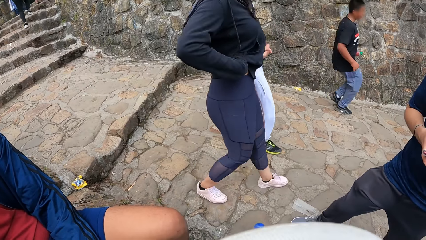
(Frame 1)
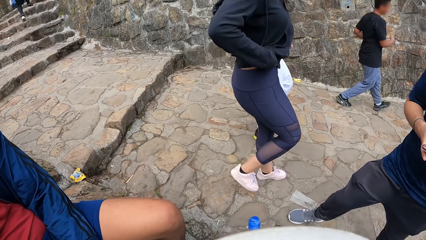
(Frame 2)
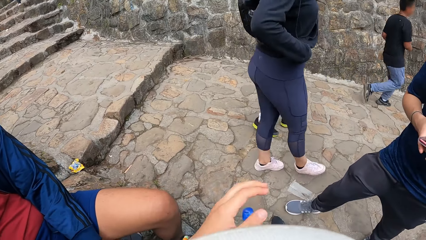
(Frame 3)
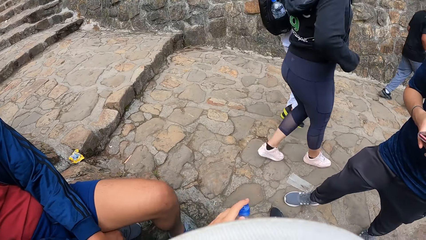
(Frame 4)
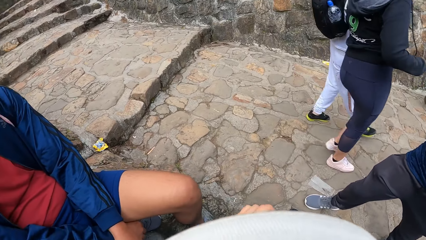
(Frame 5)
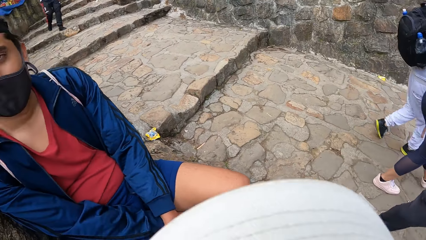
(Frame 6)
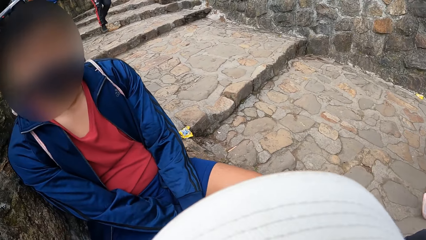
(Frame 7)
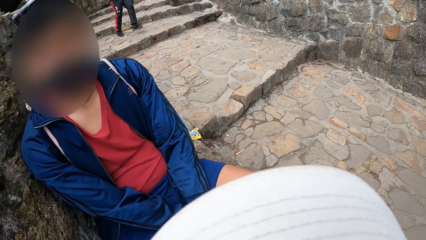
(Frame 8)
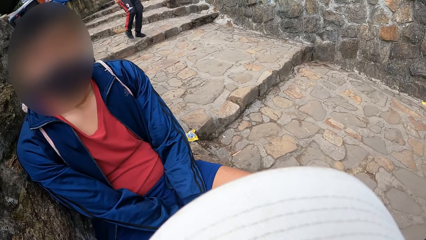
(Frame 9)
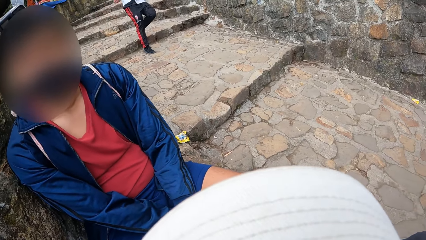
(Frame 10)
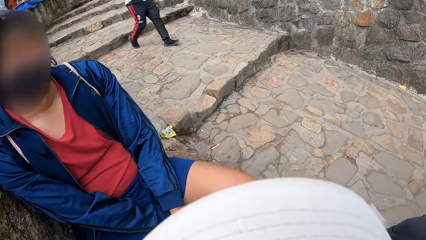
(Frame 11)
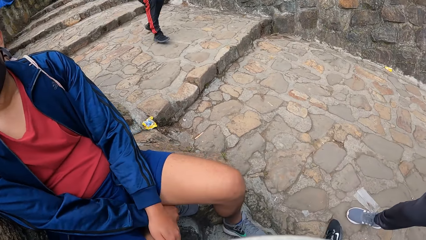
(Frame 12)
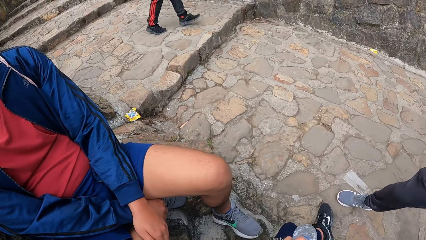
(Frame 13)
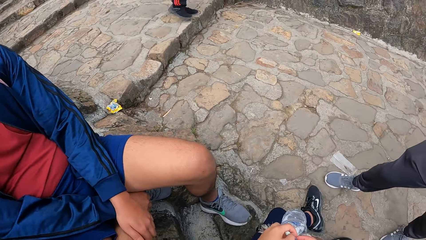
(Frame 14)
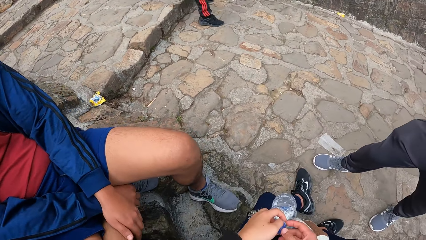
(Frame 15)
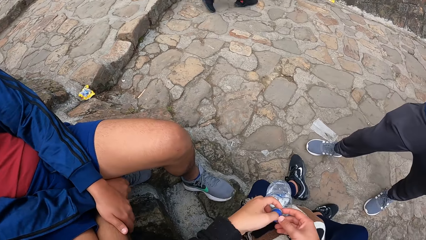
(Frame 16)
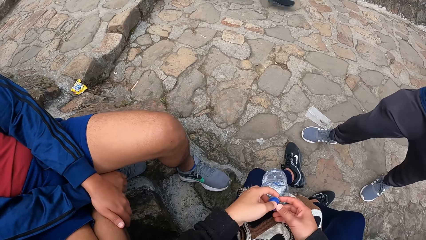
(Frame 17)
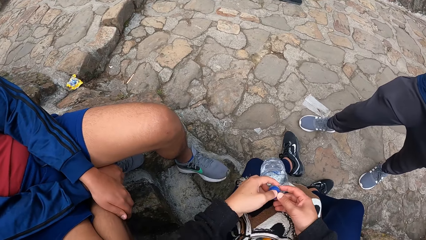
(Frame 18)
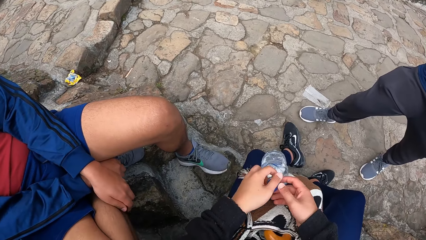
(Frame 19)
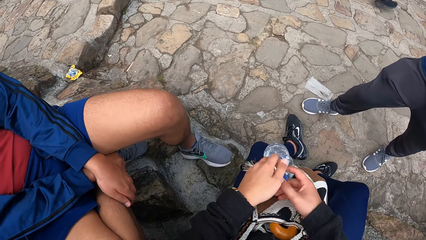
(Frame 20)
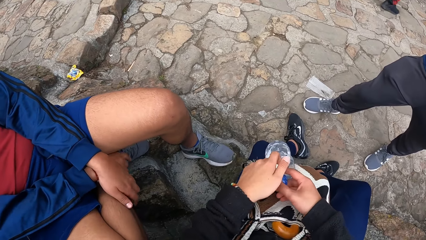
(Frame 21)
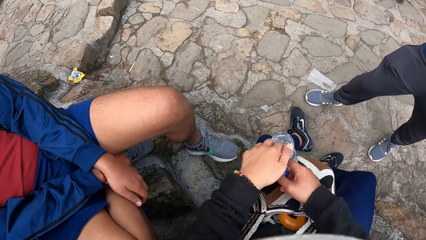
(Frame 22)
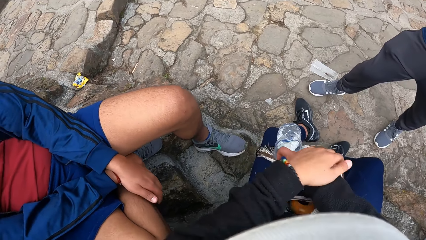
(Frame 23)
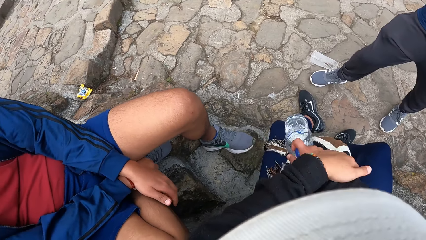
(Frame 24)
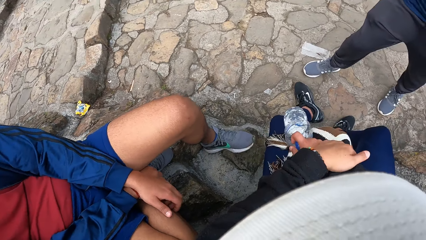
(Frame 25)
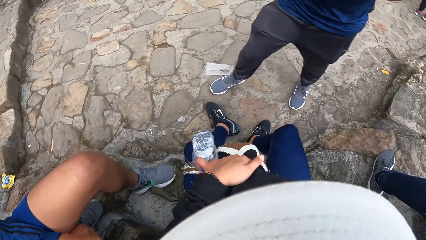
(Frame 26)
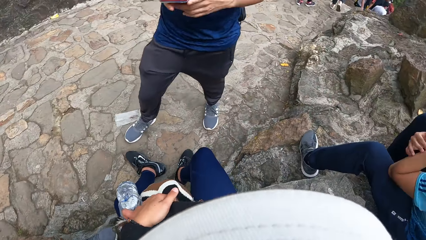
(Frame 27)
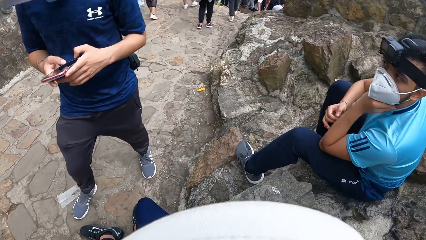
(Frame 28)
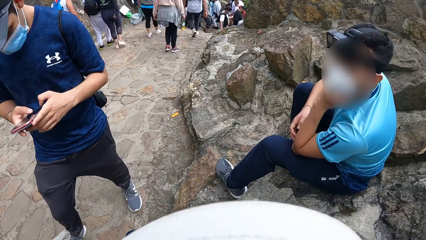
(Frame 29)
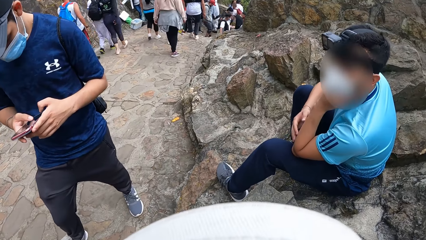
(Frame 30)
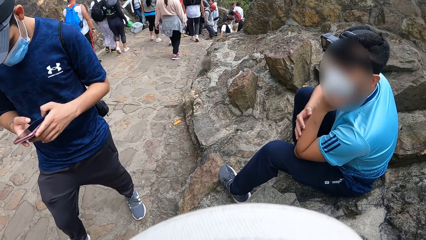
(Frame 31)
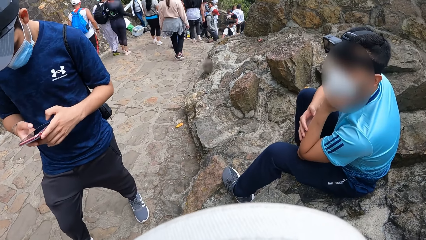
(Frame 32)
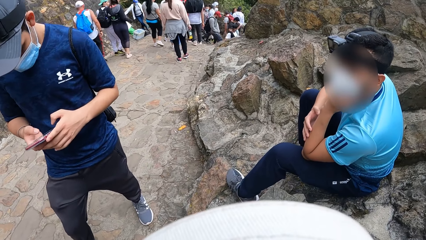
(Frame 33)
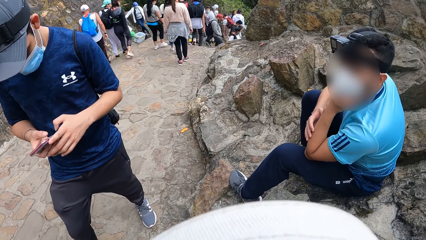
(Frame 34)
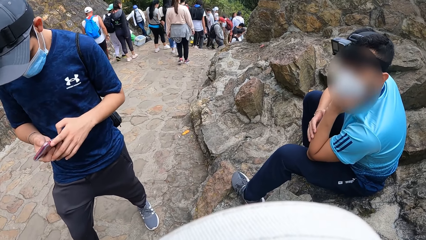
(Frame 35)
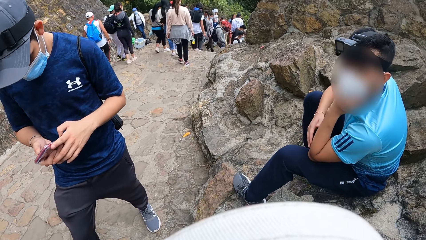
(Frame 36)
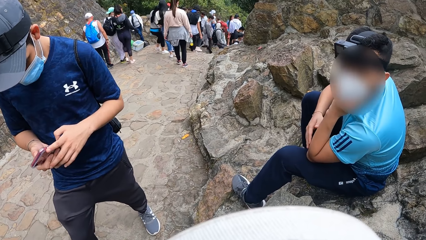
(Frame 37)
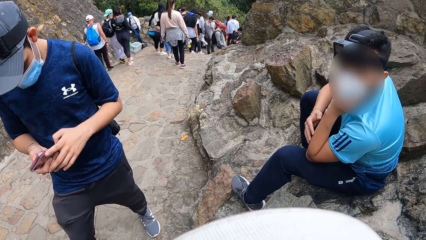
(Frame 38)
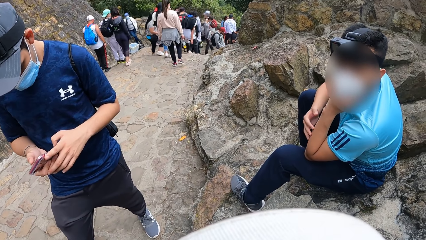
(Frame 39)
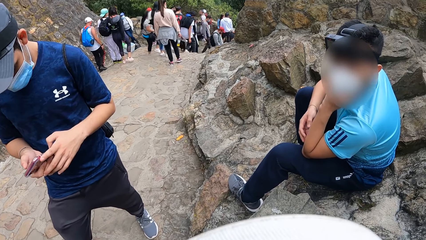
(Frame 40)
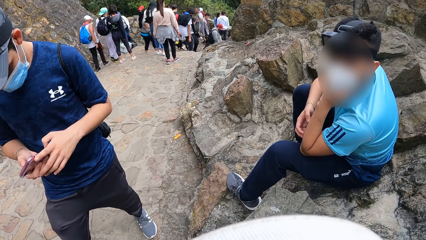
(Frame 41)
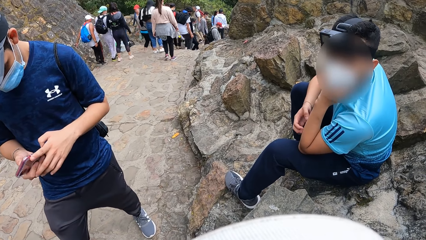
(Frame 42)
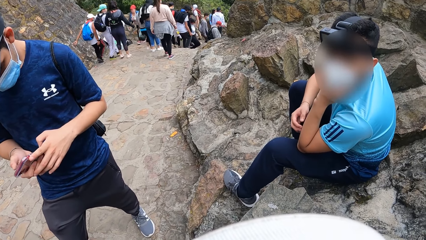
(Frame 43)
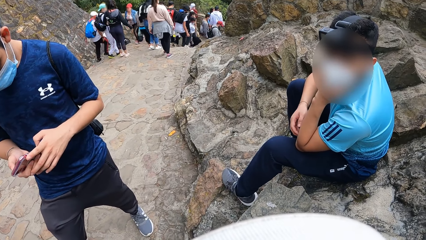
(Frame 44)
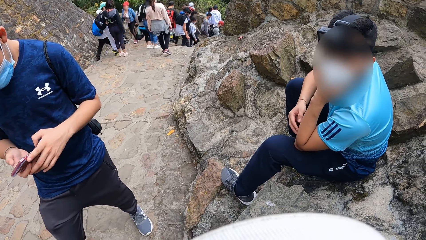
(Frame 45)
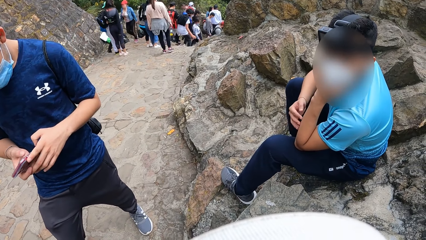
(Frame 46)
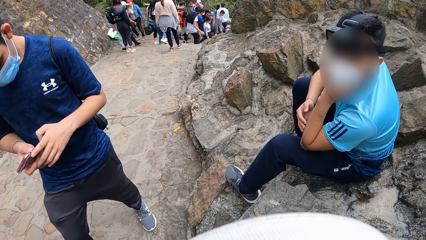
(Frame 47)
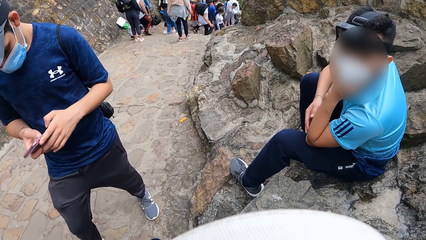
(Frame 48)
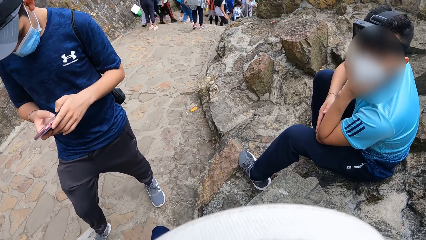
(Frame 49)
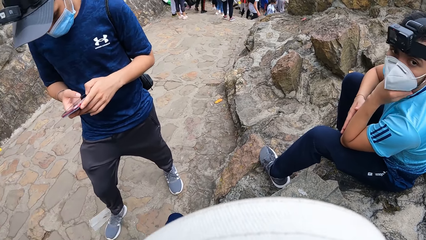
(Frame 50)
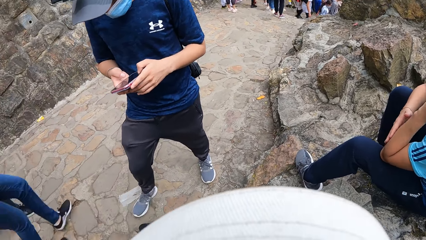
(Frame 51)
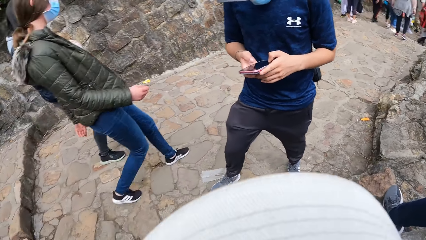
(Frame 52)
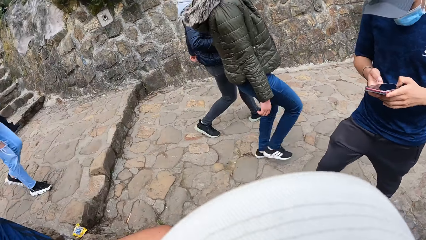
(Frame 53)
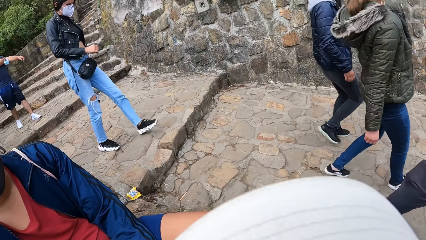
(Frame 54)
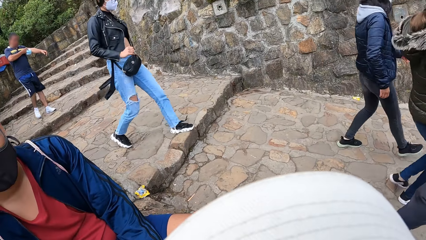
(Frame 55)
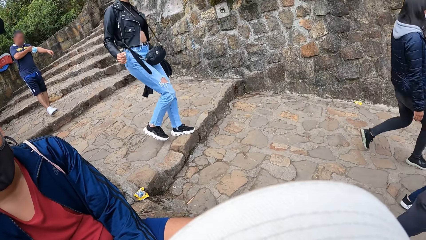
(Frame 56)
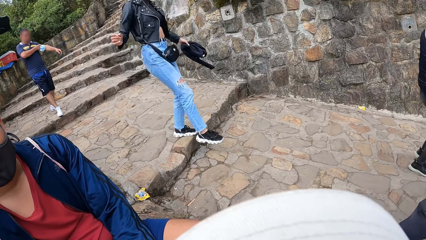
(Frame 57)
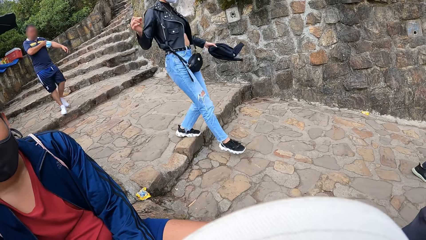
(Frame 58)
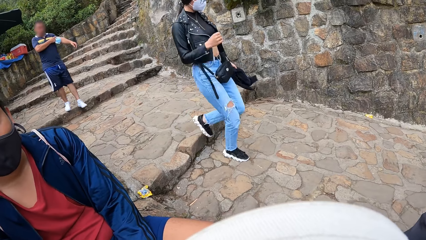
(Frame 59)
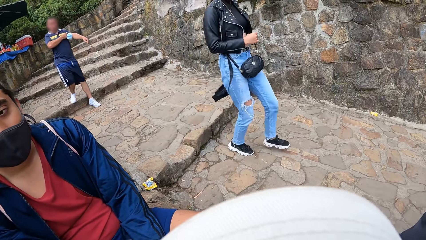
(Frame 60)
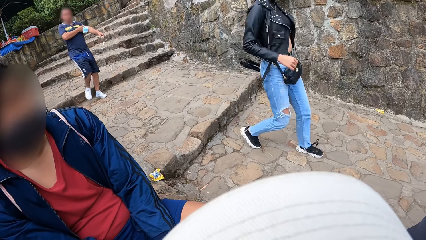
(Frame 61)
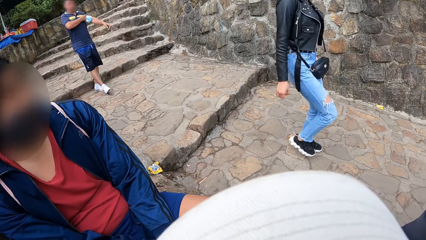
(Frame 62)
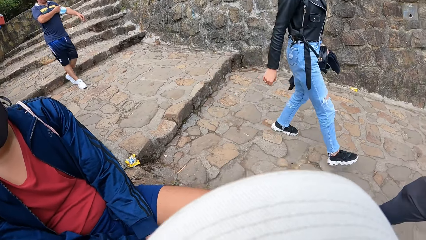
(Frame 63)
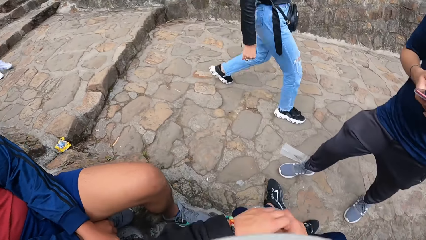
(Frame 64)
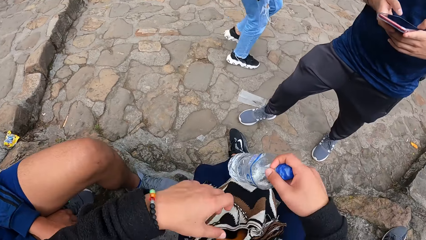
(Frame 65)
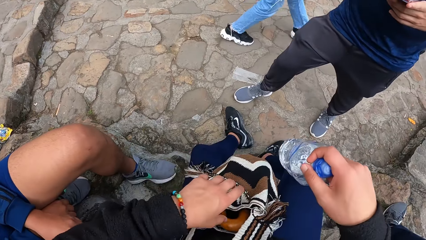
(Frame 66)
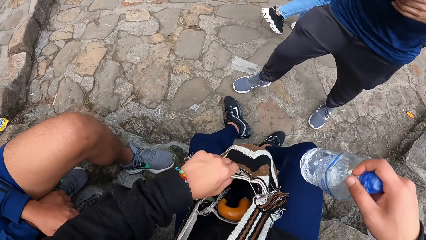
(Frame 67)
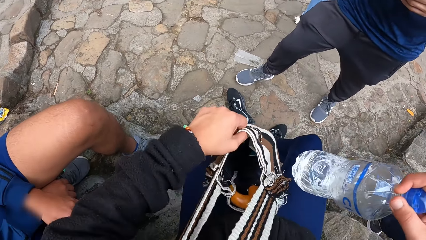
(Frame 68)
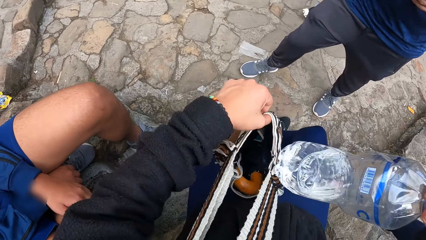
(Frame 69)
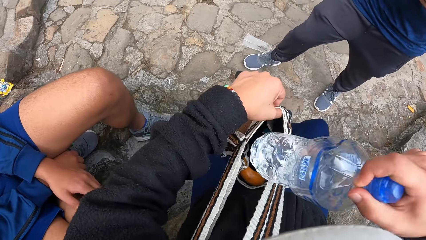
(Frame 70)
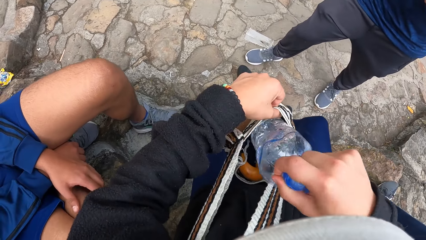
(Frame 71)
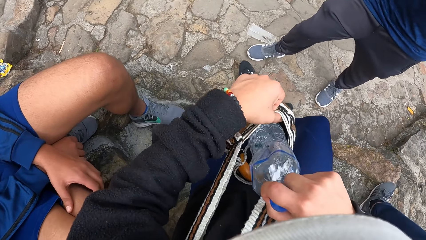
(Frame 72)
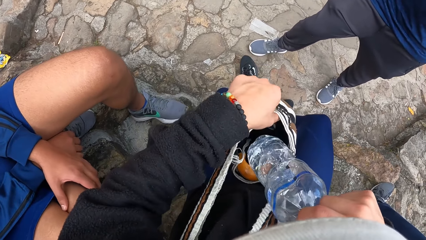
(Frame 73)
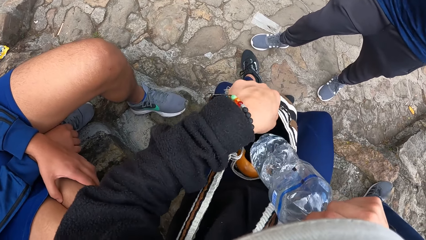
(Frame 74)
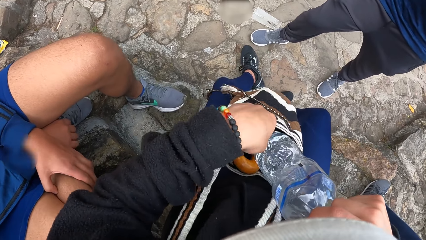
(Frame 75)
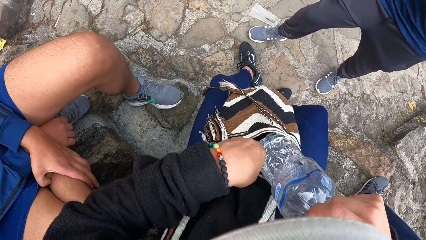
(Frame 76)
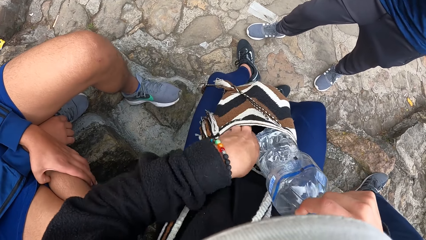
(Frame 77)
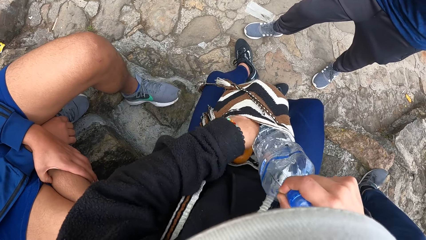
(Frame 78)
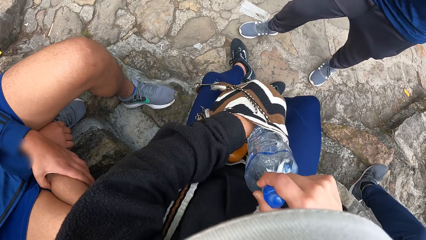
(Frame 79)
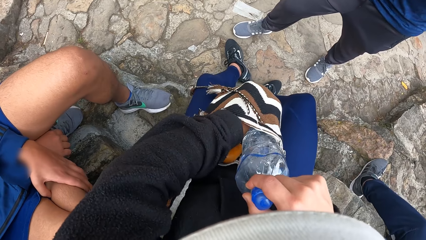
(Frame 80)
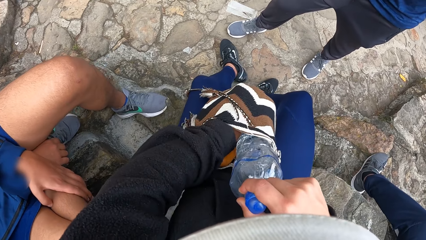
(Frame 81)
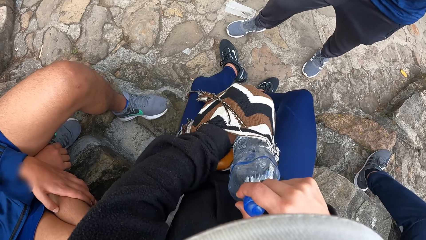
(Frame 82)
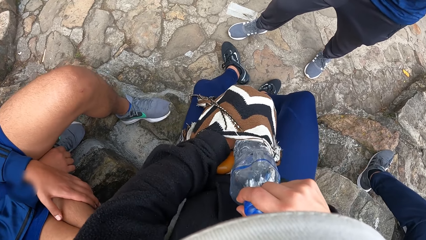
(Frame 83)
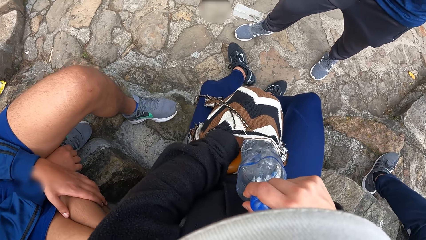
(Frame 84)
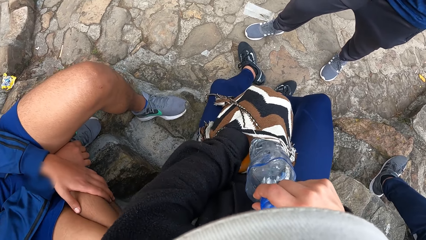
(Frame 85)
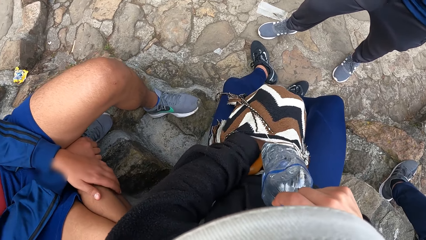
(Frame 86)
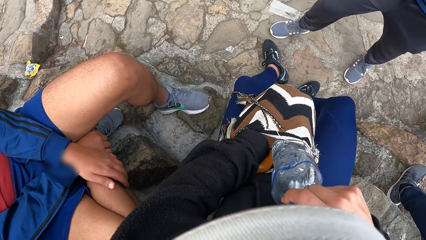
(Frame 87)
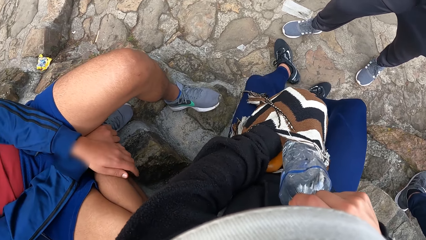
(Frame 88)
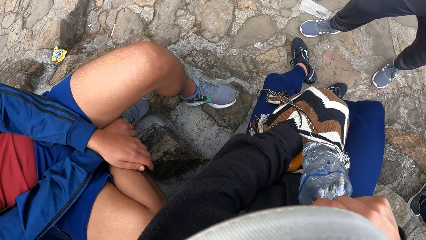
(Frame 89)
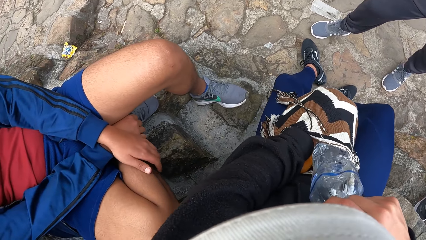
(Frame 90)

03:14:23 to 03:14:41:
The camera wearer grabs the bottle of water on the ground with his left hand. He holds the water bottle in his hands. He twists the cap of the bottle of water with his left hand. A man operates a phone. Another man rubs his hand. The camera wearer stares around. He opens a bag on his lap with his left hand. He puts the bottle of water inside the bag with his right hand. He holds the water bottle in the bag. He searches through the bag with his left hand.
